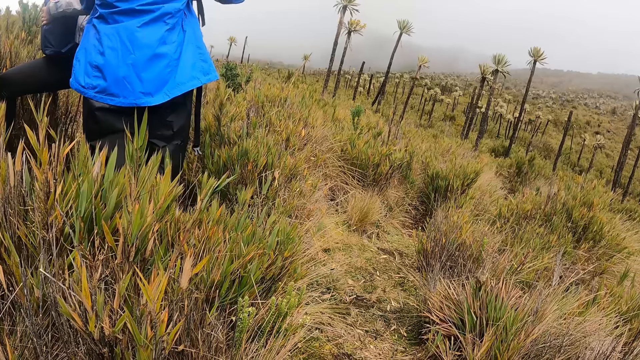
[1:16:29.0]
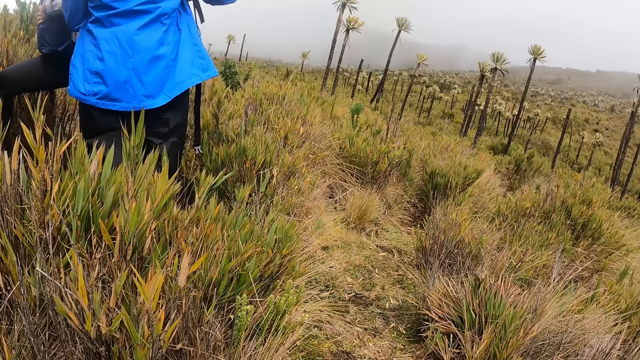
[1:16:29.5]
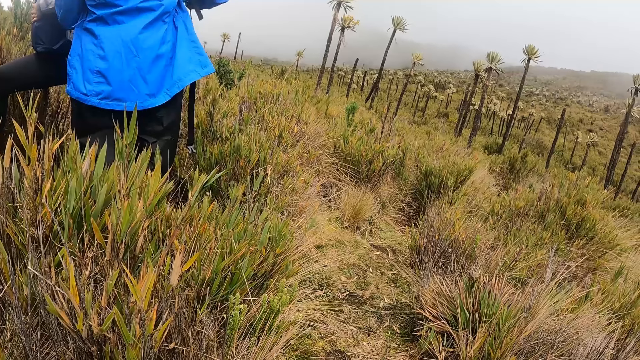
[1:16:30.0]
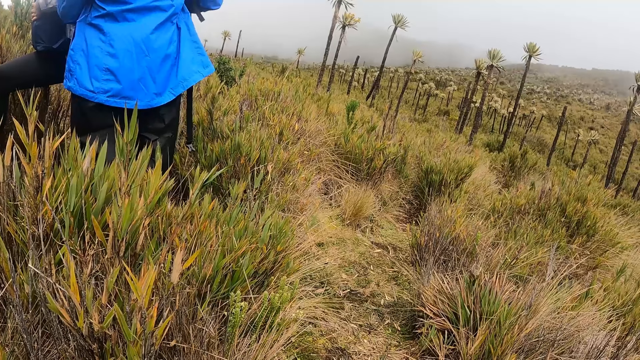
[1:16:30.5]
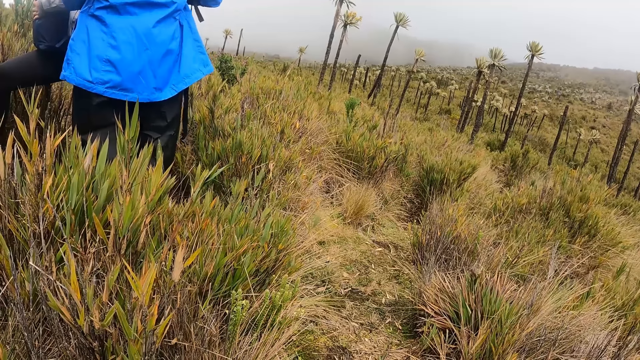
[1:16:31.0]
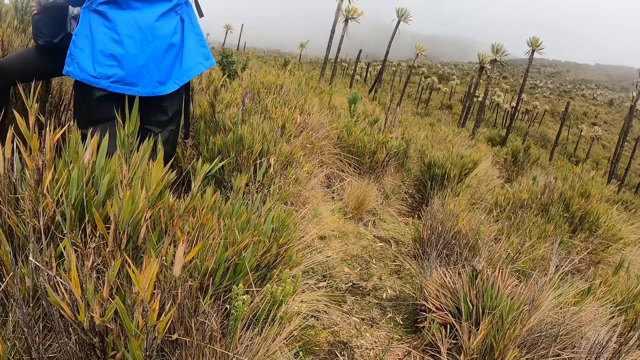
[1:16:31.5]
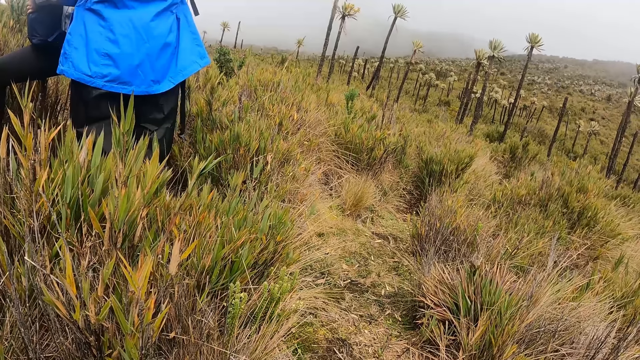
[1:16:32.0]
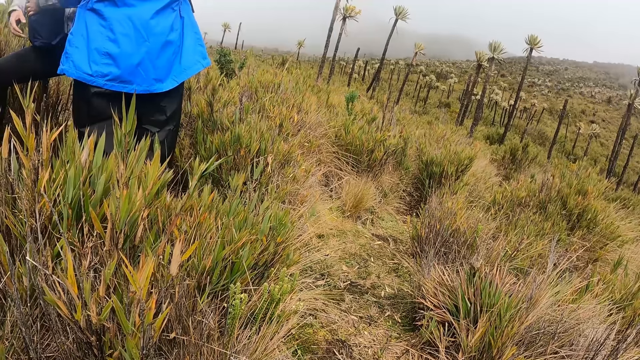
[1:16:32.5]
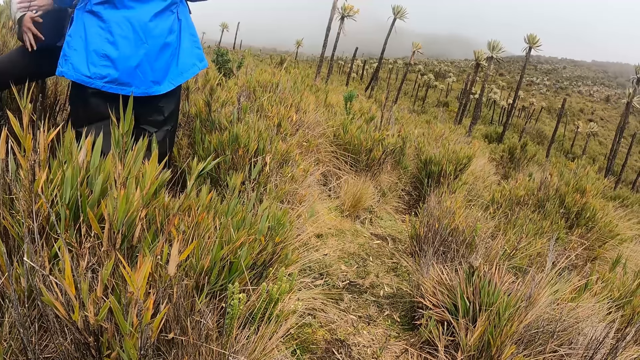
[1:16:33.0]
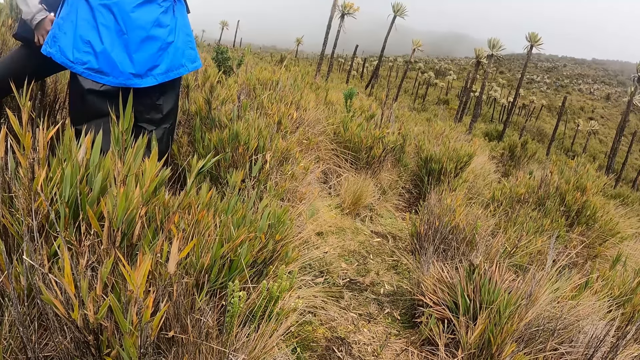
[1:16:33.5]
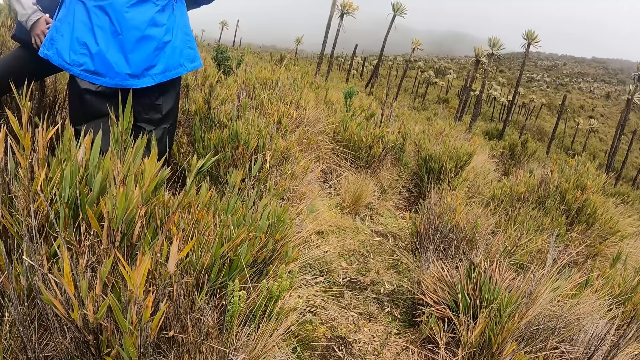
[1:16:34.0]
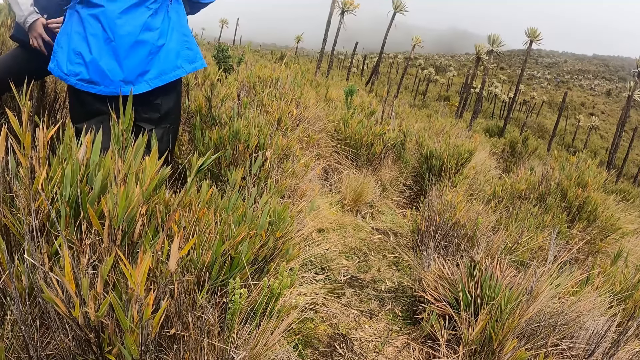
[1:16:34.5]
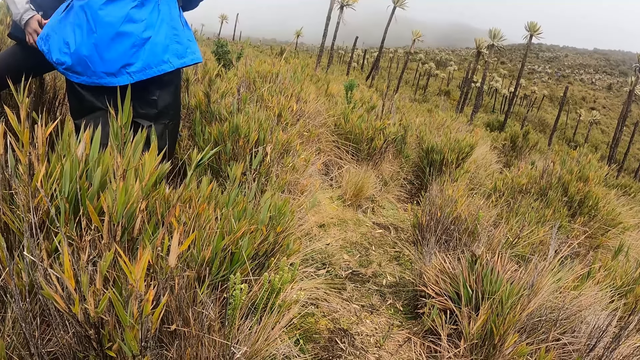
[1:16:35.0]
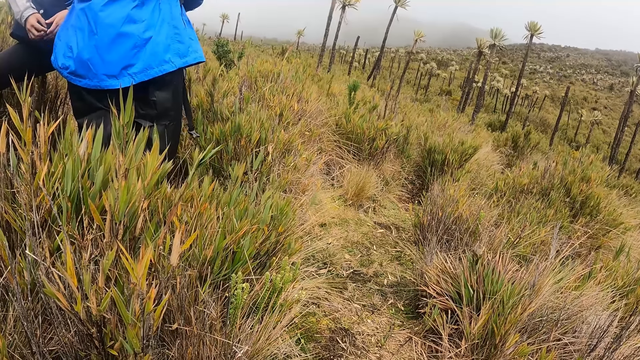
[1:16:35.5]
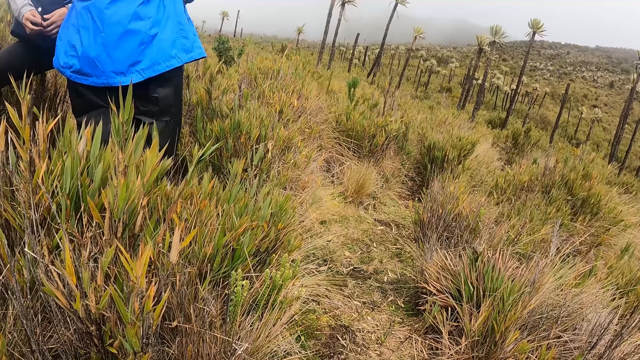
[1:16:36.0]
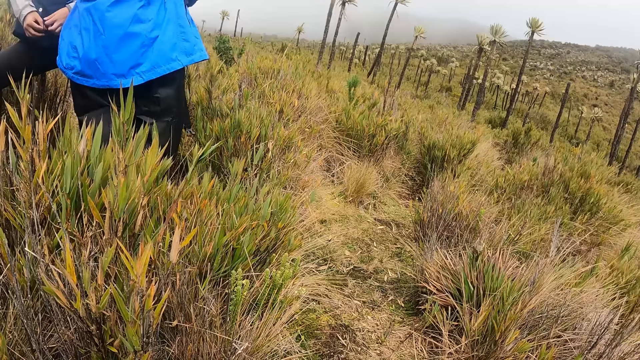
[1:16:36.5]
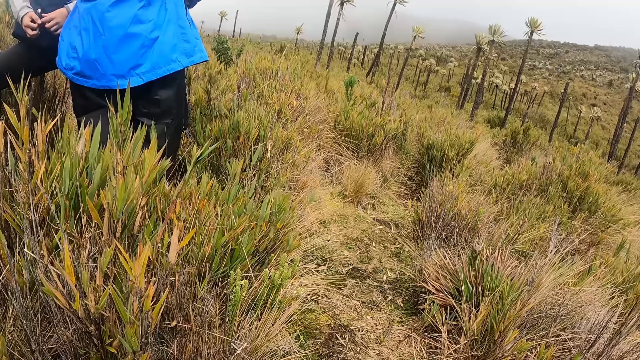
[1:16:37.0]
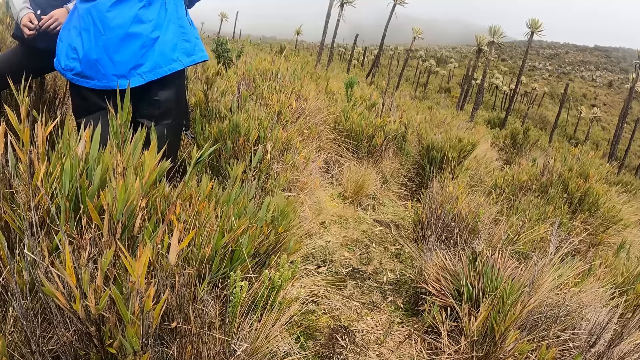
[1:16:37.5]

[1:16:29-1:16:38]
The woman holds her hands with both hands.

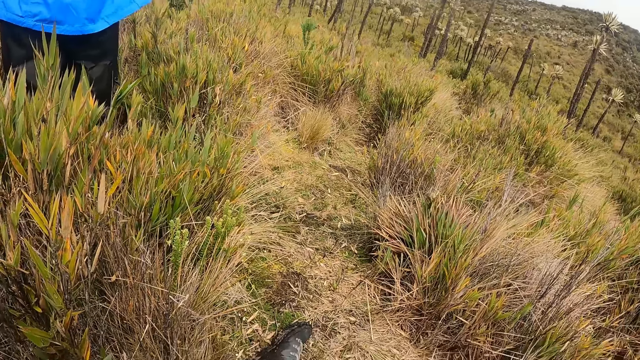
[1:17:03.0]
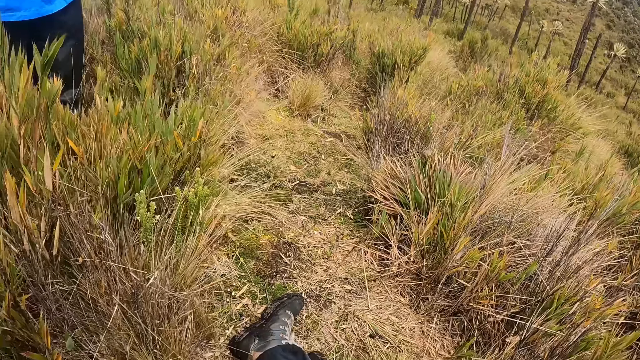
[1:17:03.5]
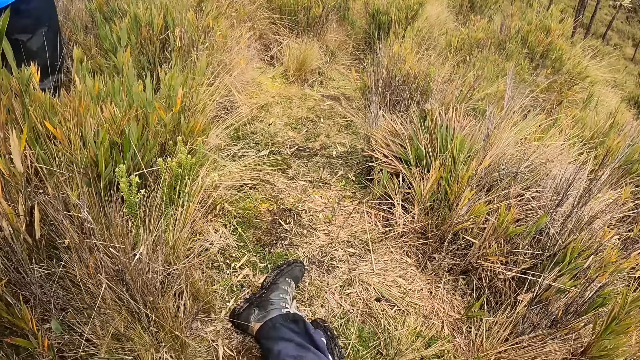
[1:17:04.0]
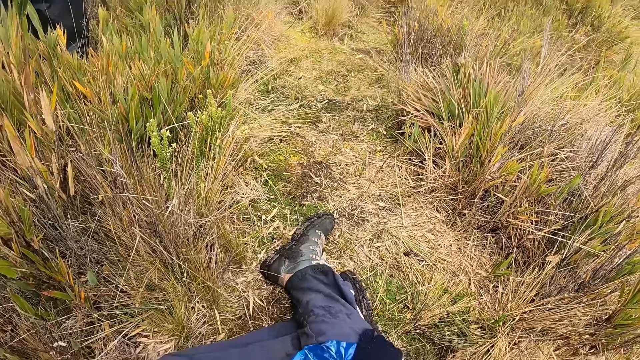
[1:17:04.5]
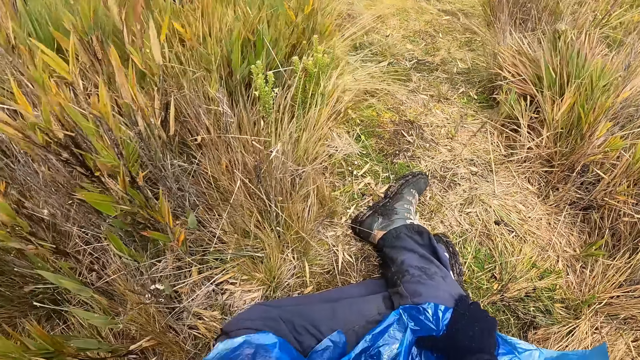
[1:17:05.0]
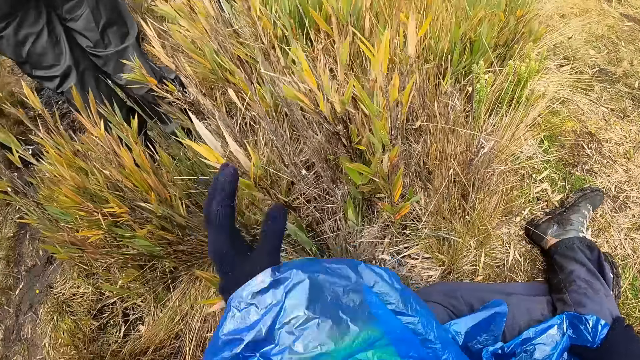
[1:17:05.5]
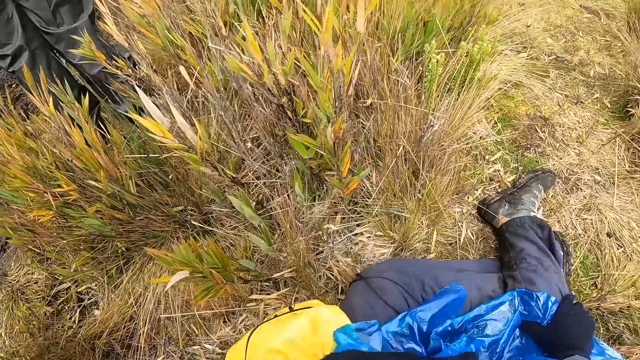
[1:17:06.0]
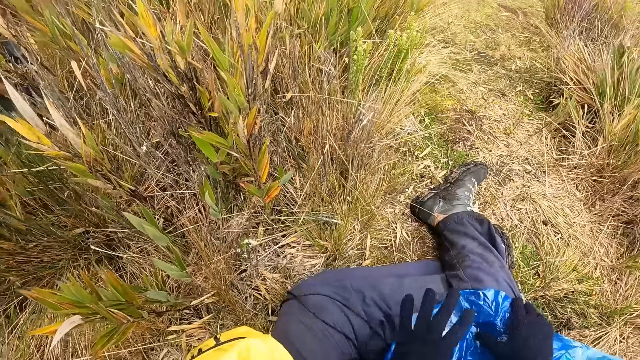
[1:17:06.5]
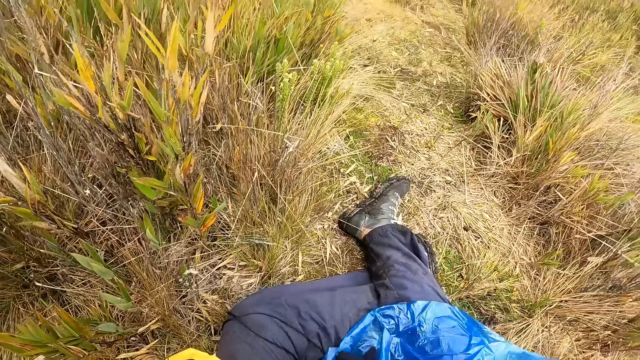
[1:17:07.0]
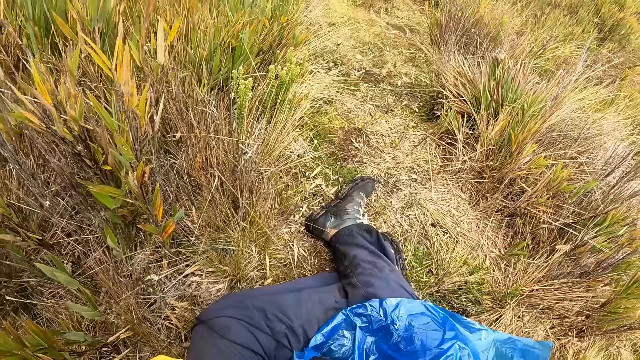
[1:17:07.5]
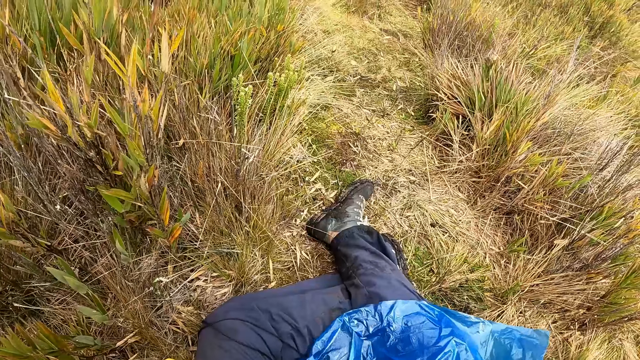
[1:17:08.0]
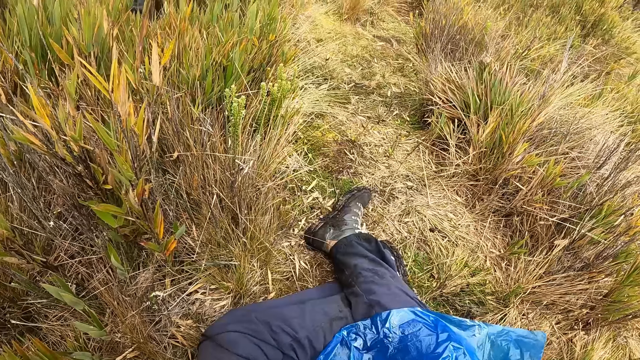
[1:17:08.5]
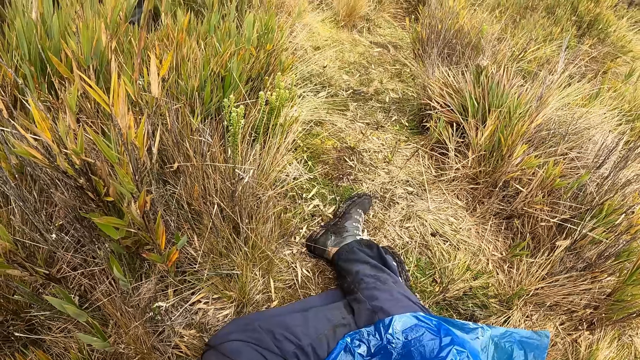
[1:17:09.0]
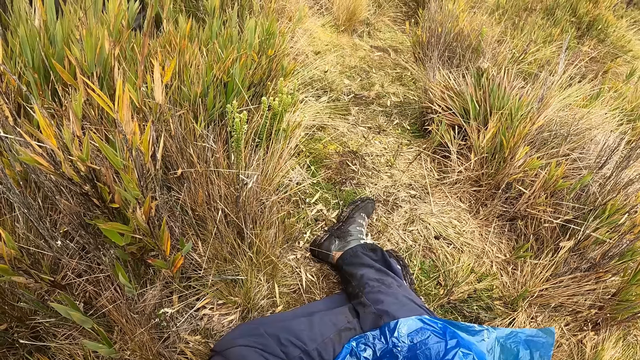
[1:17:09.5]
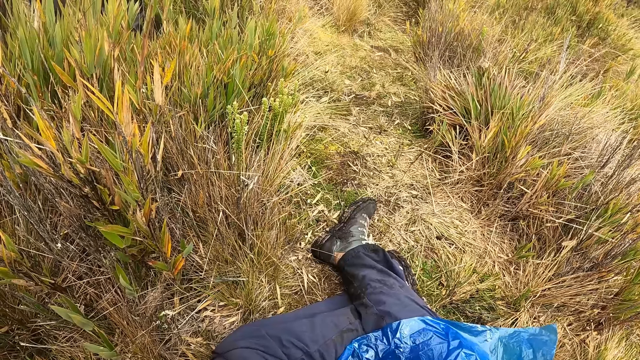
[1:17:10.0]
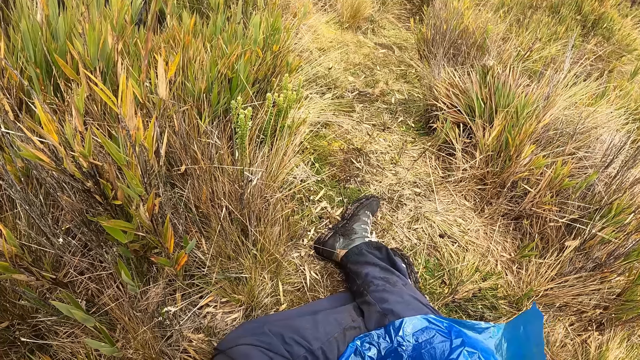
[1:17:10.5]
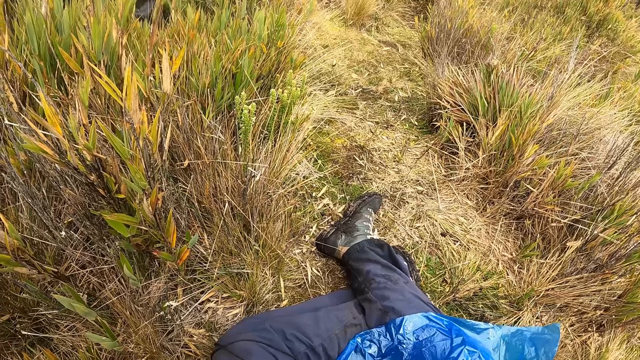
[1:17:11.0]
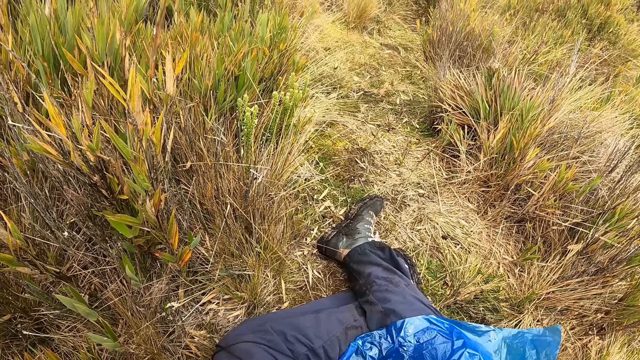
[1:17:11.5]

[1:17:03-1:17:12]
The camera wearer removes her left gloved hand from beneath a plastic coat on her lap on the ground on a highland. She holds both gloved hands together.

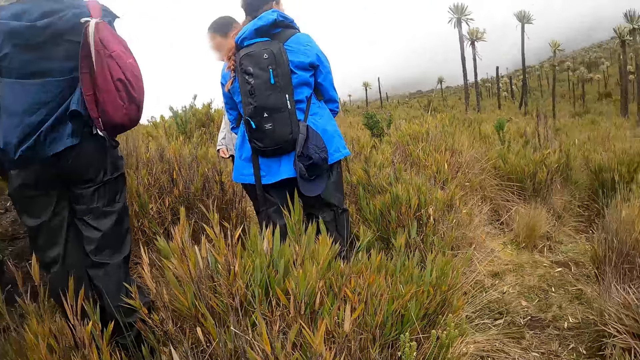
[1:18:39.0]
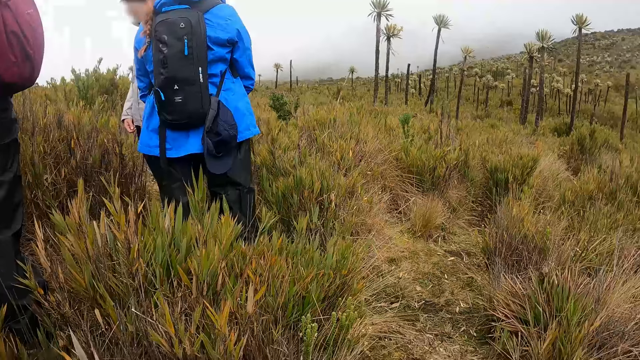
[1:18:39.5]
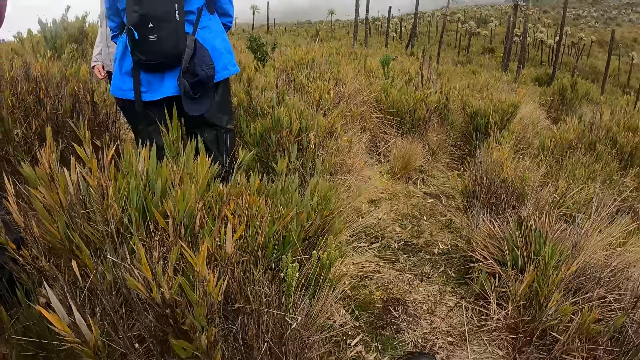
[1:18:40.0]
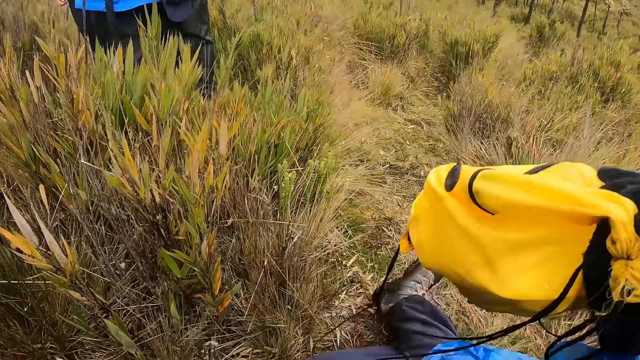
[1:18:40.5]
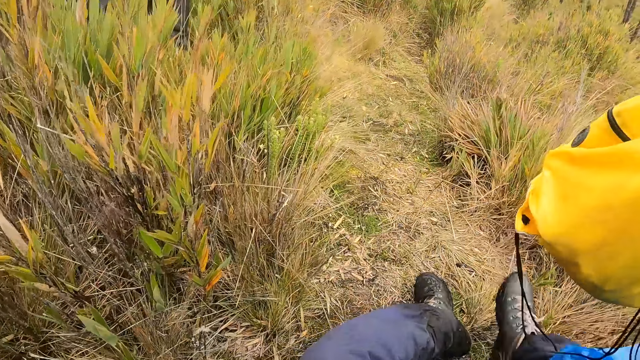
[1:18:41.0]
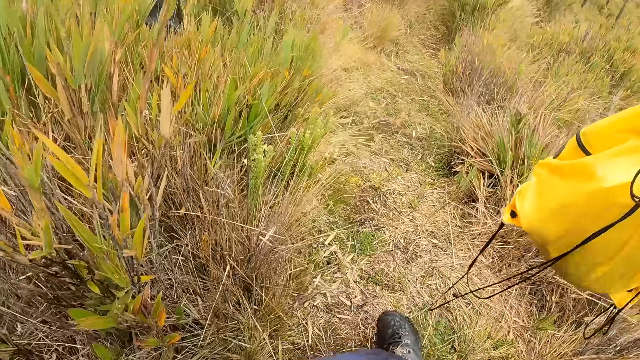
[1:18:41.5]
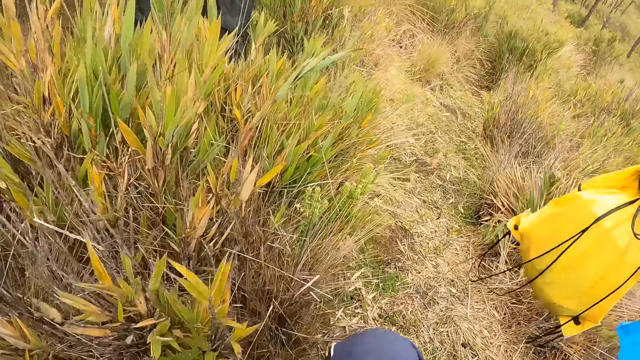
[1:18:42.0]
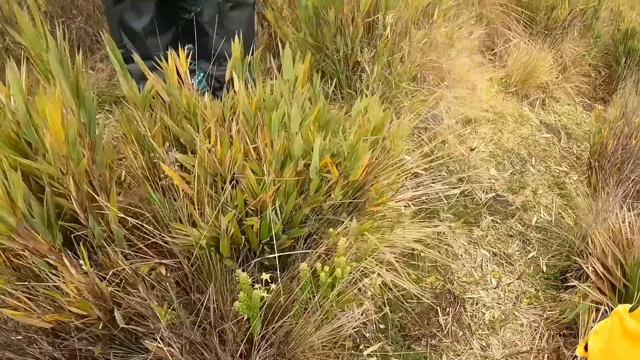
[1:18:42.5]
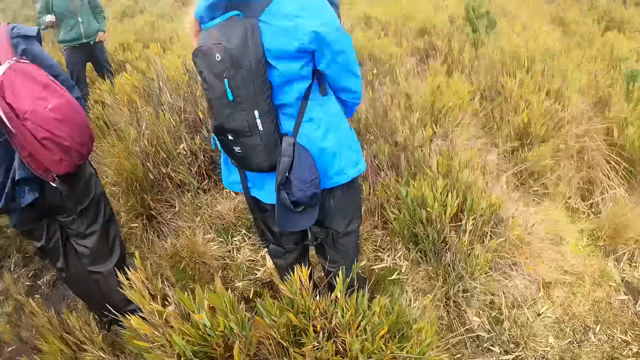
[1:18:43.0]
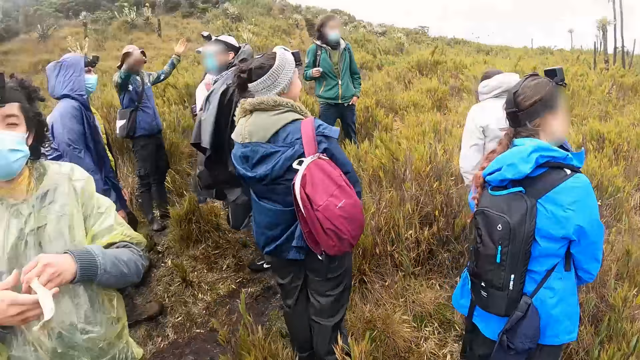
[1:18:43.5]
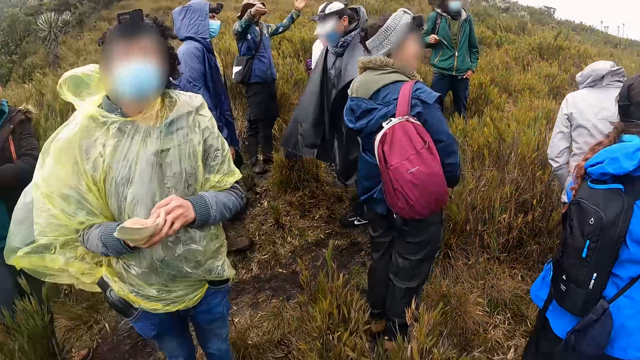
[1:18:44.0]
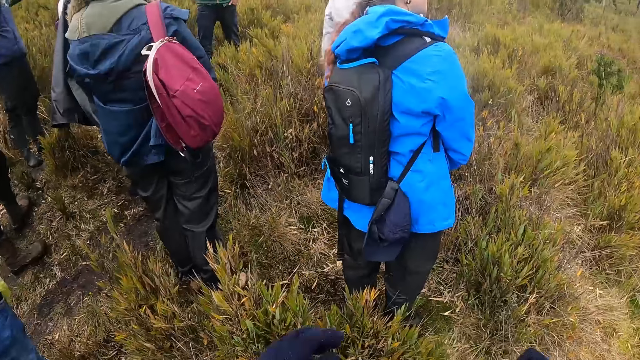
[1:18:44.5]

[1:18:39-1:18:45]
The camera wearer holds a bag pack in her right gloved hand. She stands up from the ground.
